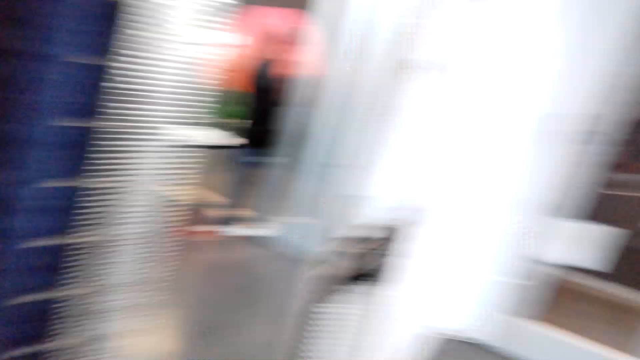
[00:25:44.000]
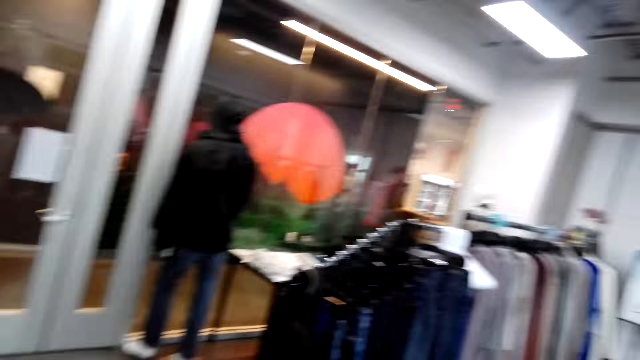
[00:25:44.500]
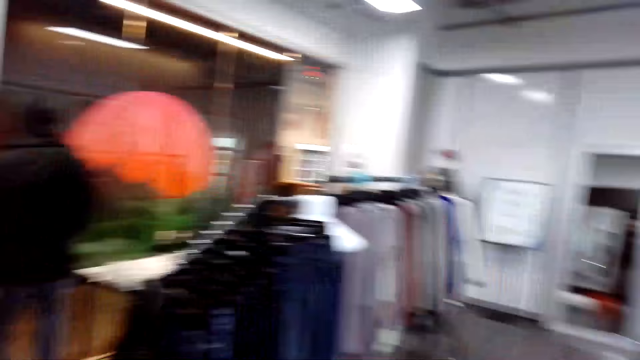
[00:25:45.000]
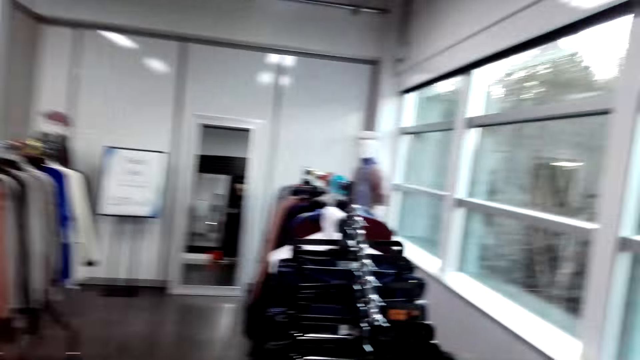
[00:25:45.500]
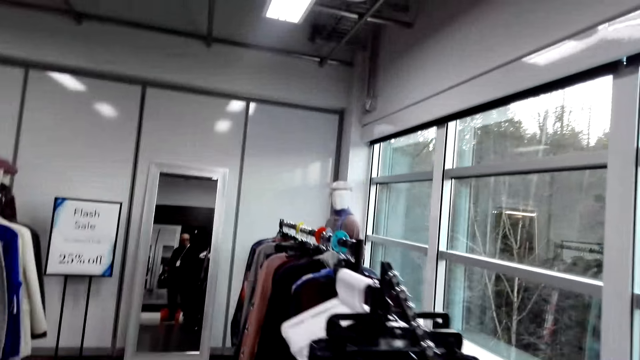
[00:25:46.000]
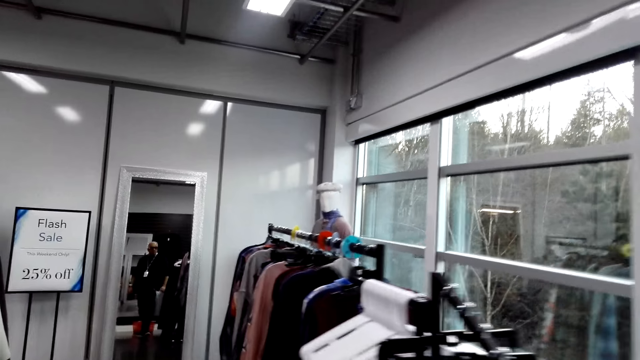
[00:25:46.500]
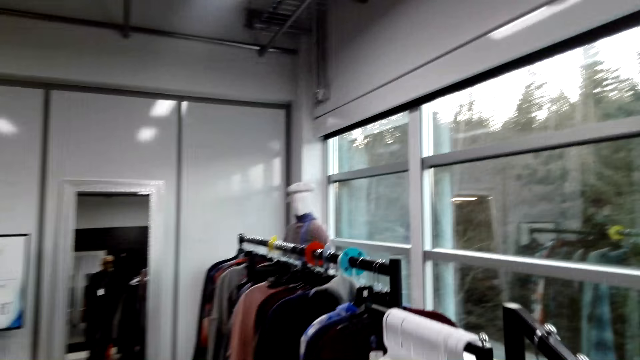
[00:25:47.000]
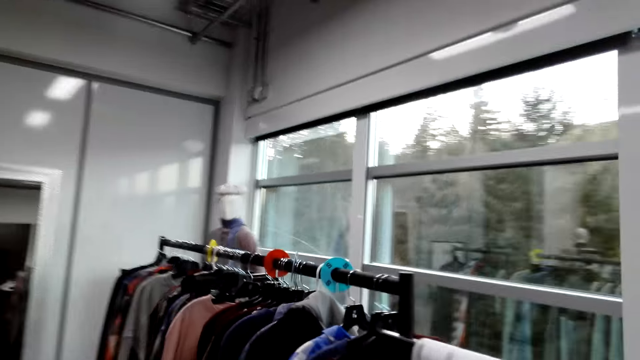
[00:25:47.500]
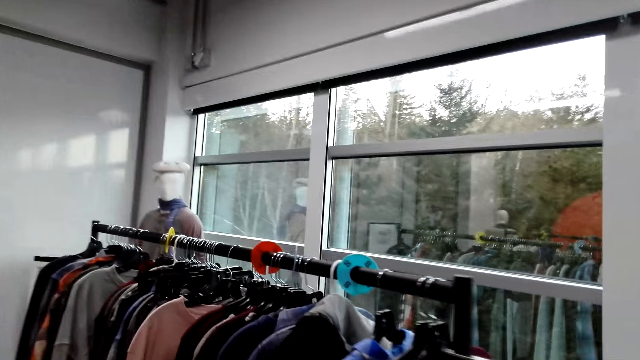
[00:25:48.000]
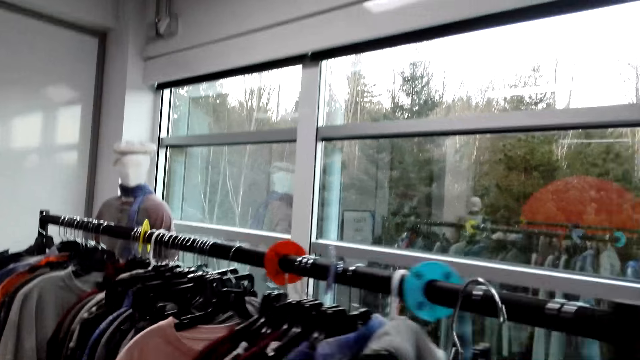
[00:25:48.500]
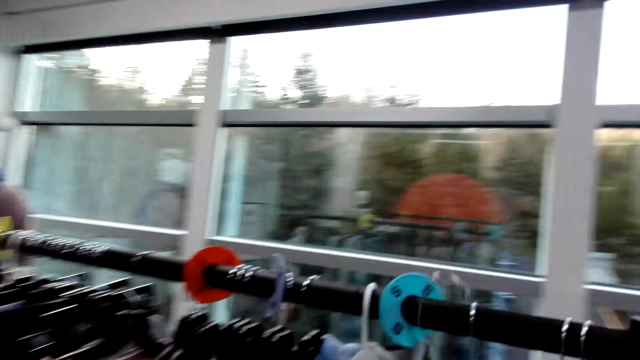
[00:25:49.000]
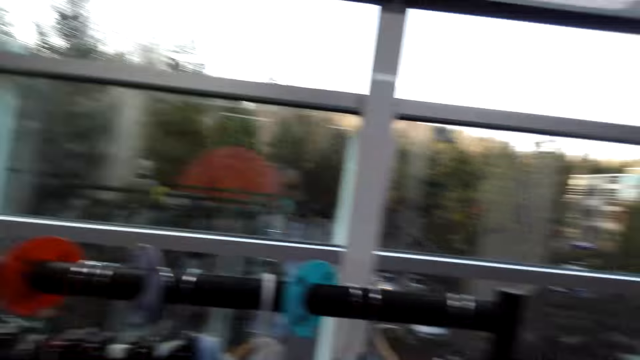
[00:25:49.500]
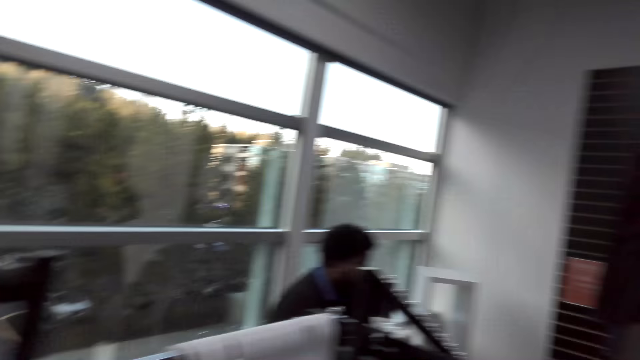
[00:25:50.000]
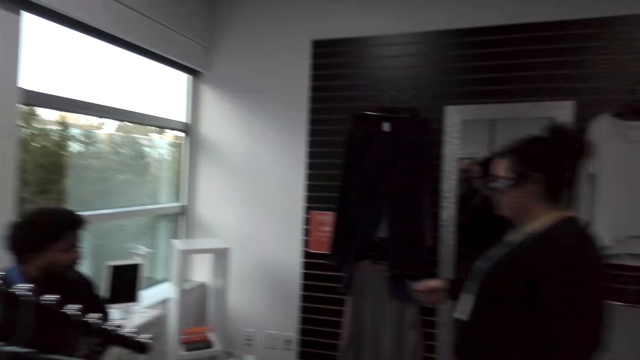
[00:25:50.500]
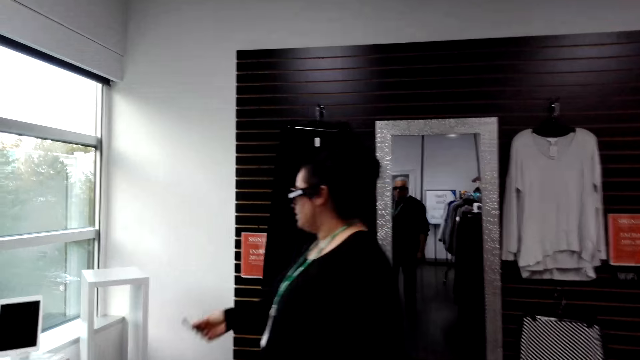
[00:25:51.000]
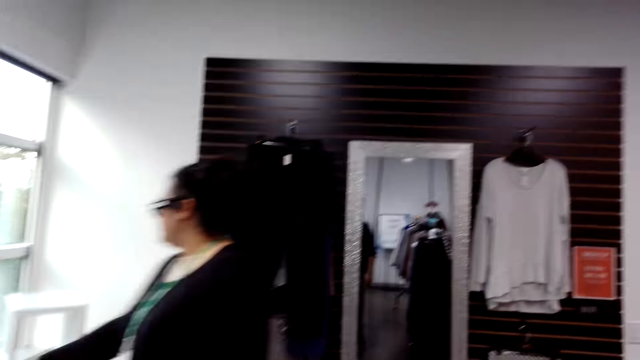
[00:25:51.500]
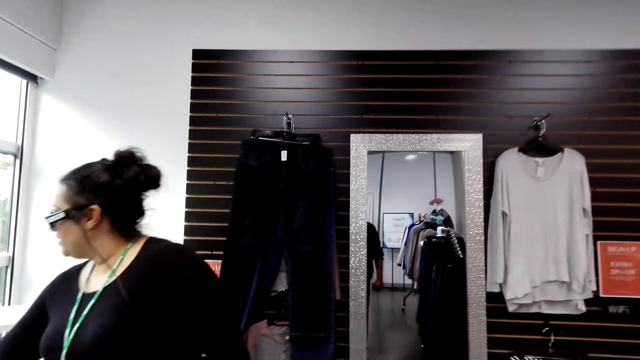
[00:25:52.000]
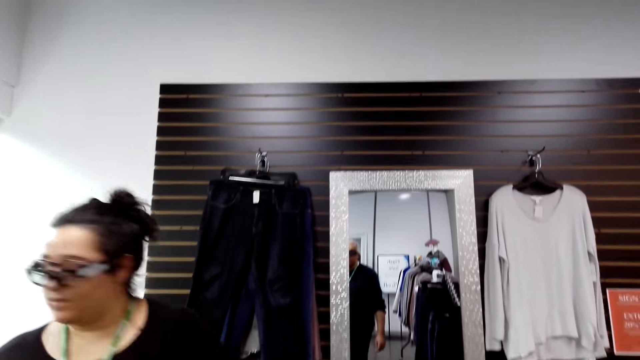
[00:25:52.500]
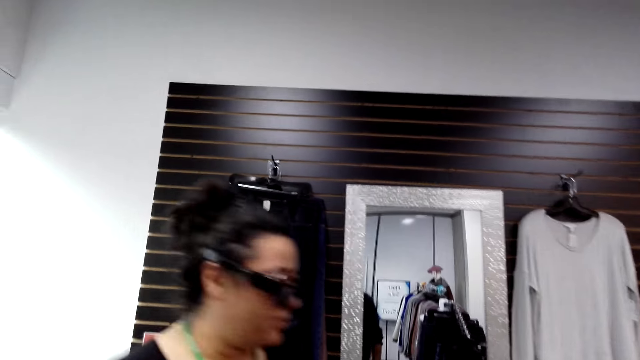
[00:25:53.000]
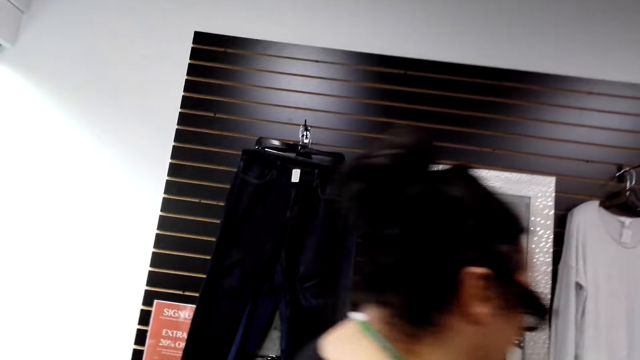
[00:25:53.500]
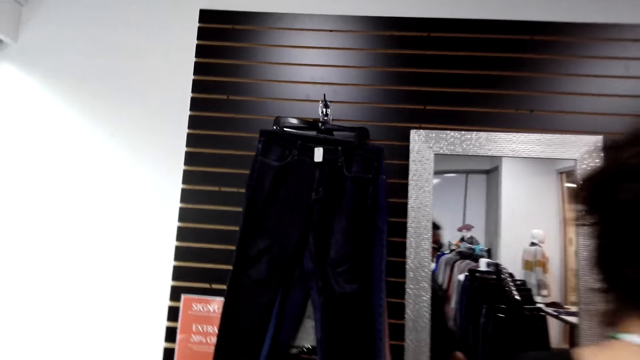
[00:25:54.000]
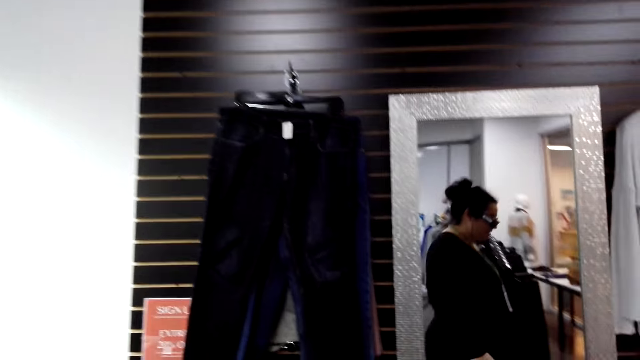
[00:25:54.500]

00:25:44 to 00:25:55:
The camera wearer walks around the shop and turns around. They walk to hanged clothes. They hang the cloth on the rod. They turn around. They walk around the shop.

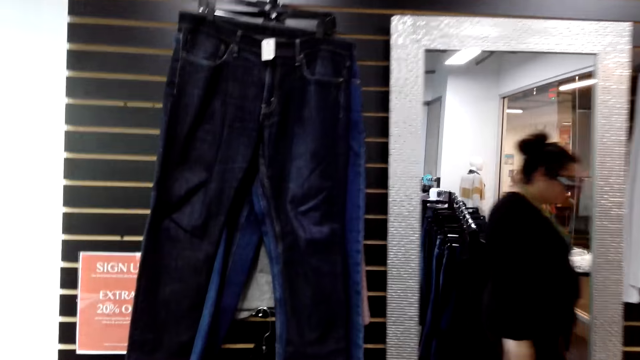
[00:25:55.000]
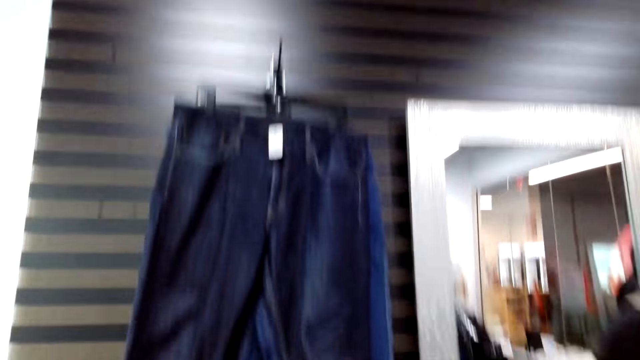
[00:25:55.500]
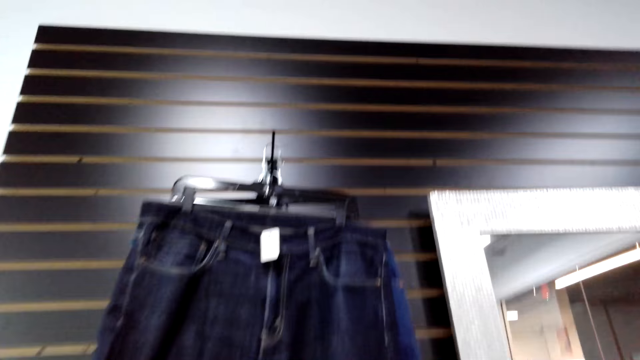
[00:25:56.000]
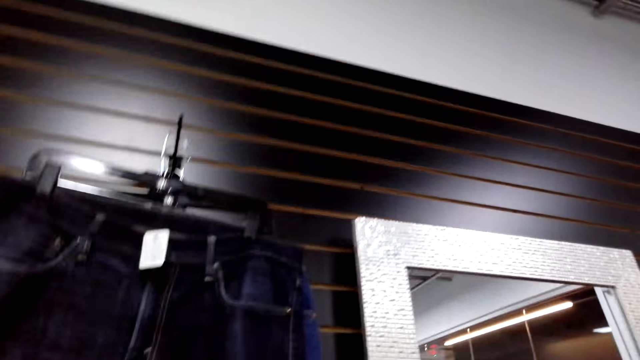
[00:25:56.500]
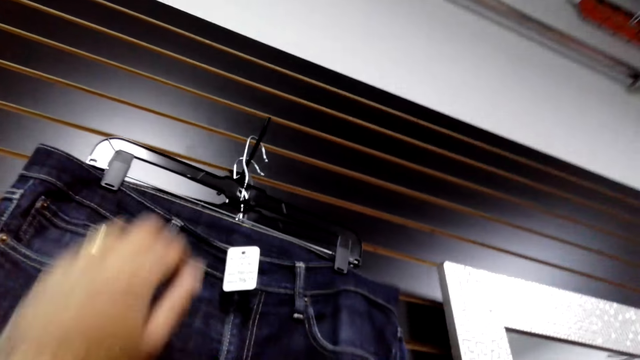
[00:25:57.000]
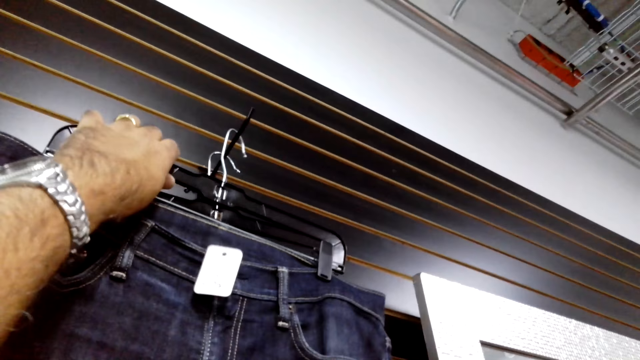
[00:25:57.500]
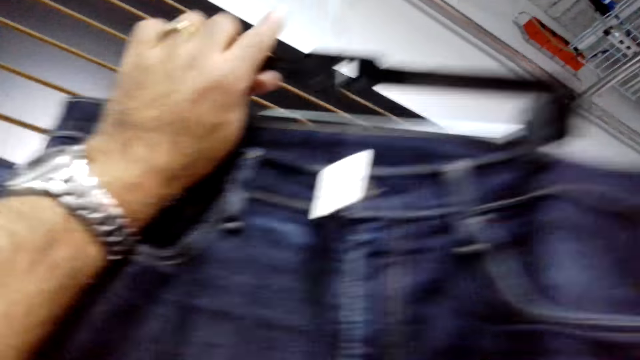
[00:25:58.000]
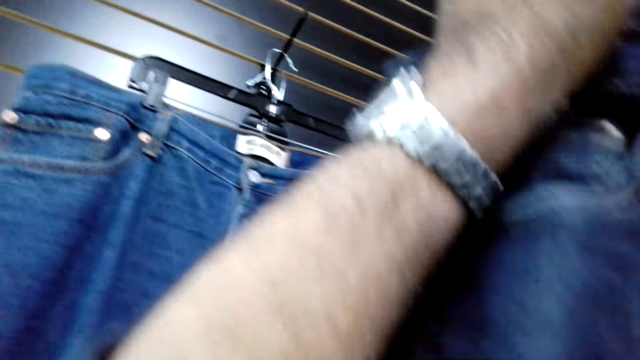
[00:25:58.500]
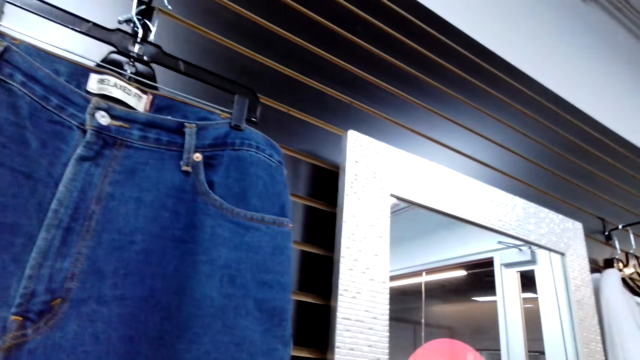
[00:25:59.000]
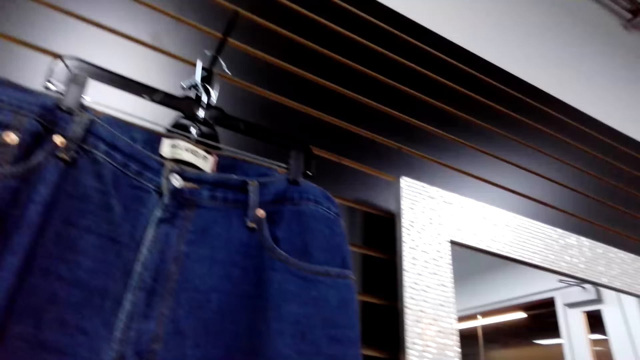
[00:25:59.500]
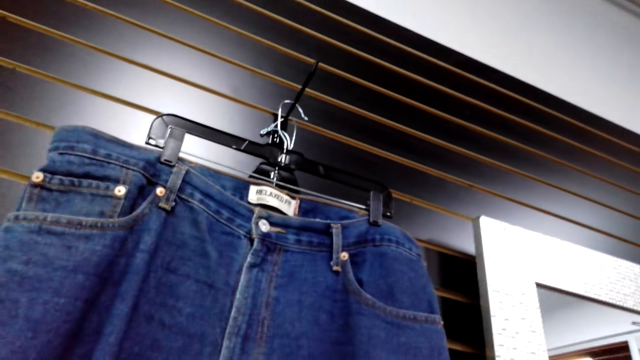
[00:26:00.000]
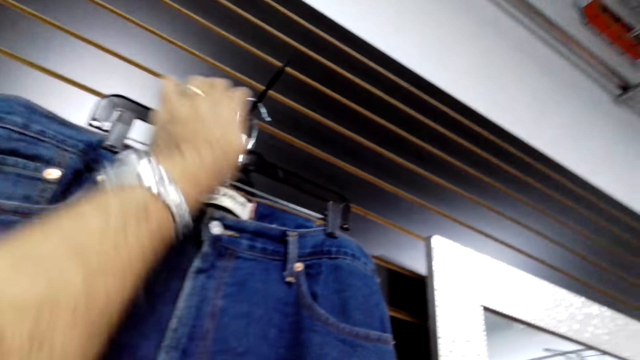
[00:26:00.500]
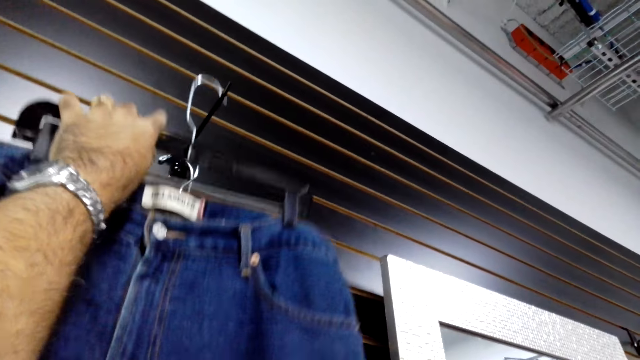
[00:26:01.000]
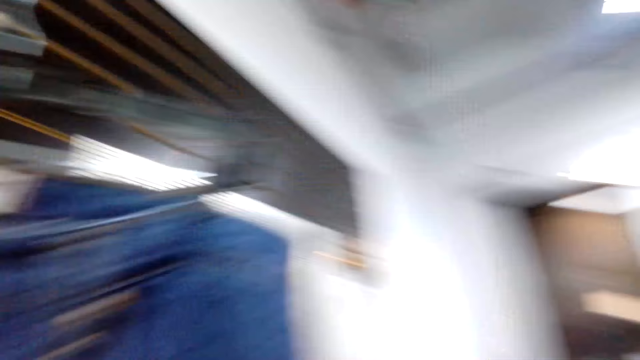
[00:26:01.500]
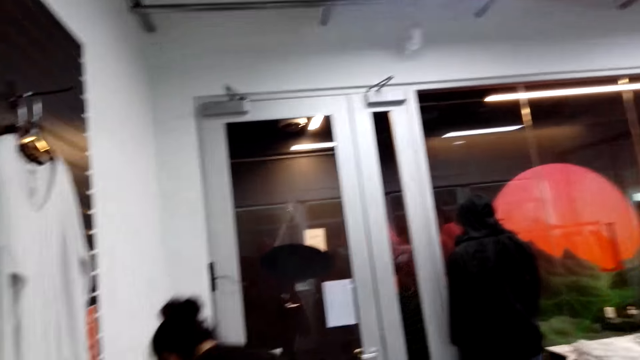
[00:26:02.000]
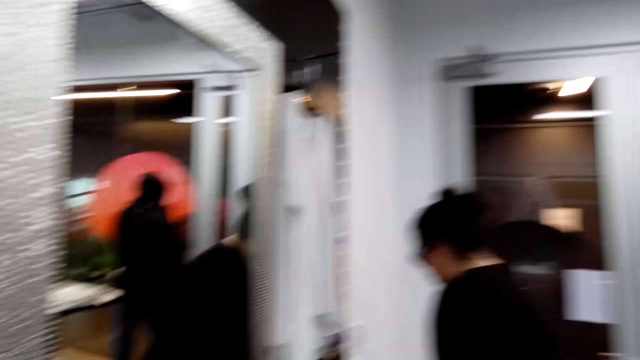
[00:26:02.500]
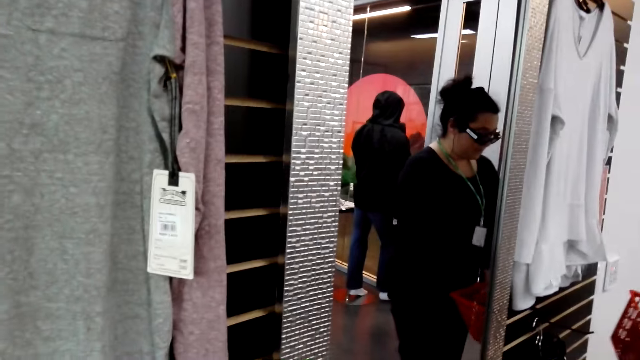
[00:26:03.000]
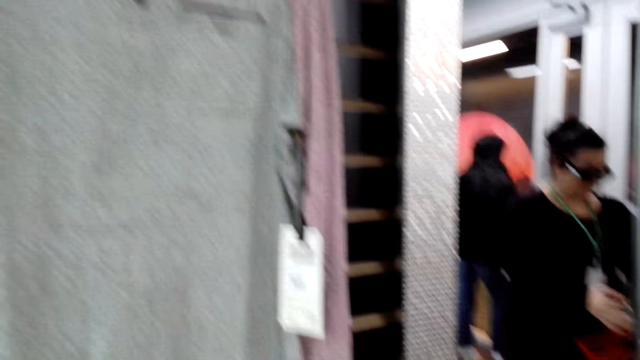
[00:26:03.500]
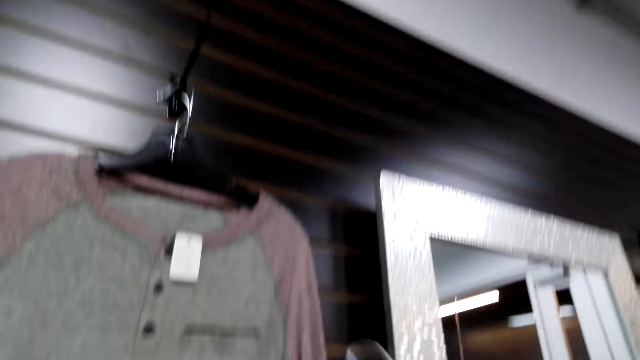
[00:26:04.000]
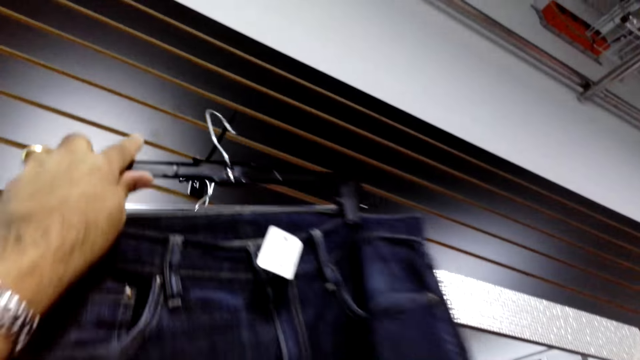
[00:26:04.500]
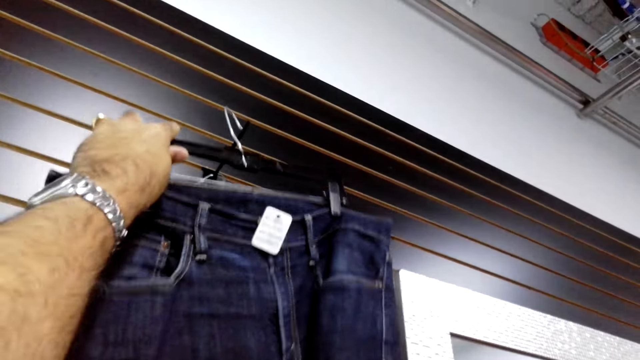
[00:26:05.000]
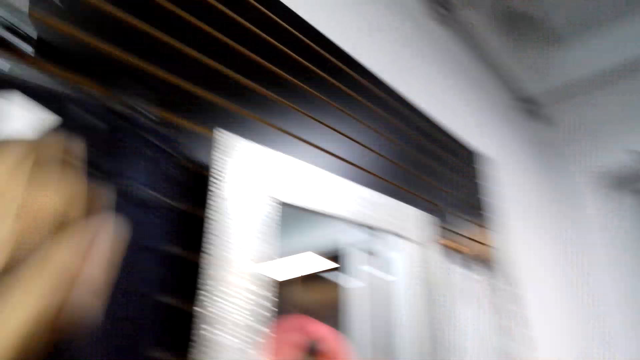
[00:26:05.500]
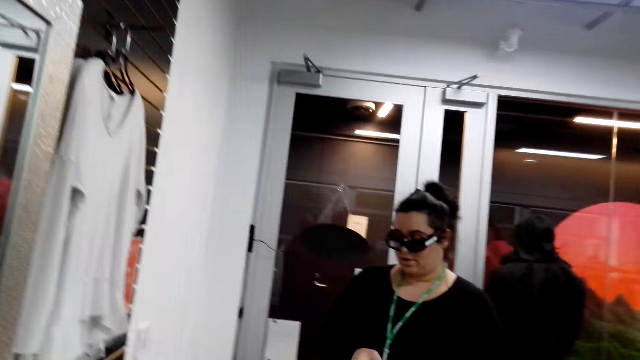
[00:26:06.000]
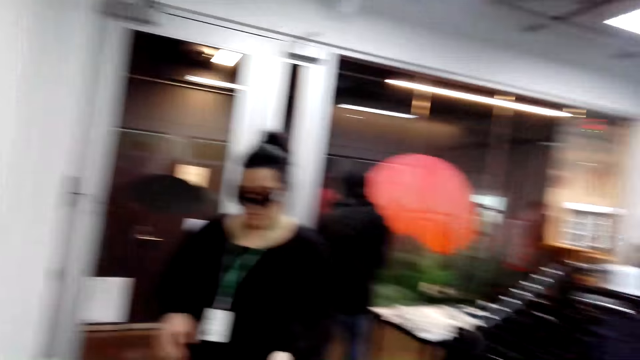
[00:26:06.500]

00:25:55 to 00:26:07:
The camera wearer walks to the hanged trouser jeans. A woman walks across. The camera wearer picks up a hanged trouser jean from the rack. They pick up a hanged trouser jean again. They hang back the trouser jean.
